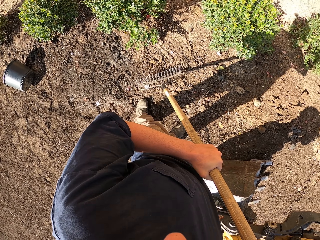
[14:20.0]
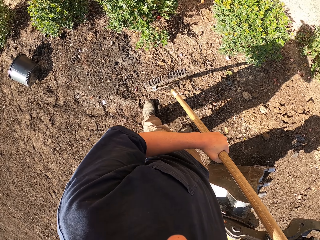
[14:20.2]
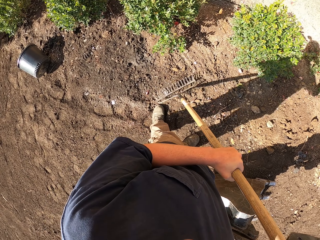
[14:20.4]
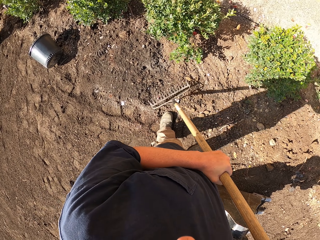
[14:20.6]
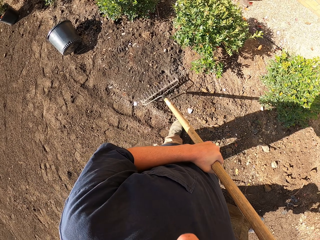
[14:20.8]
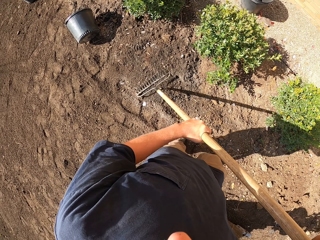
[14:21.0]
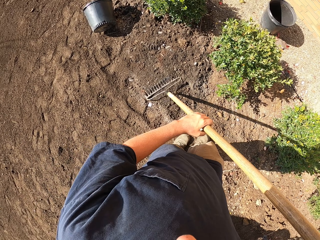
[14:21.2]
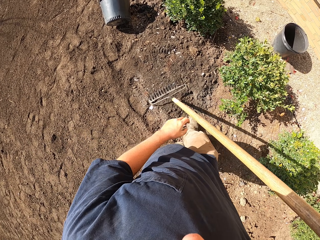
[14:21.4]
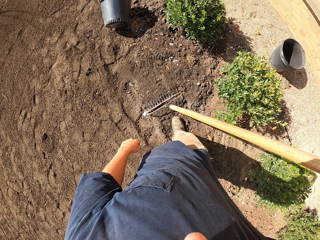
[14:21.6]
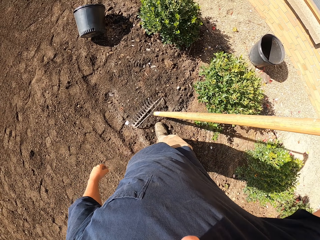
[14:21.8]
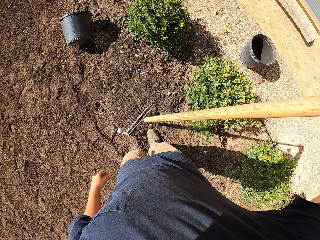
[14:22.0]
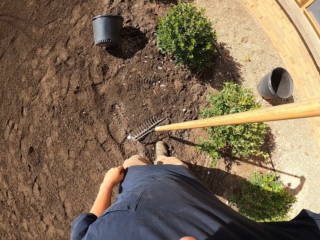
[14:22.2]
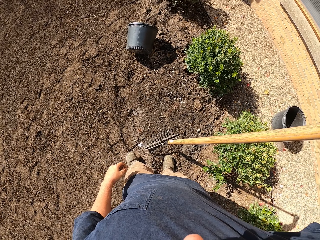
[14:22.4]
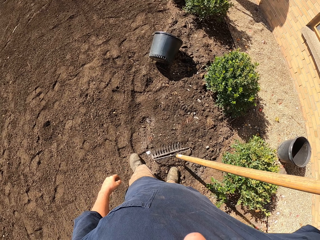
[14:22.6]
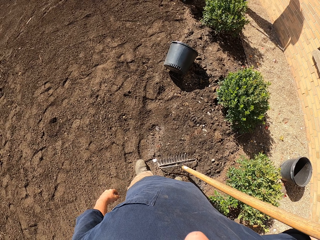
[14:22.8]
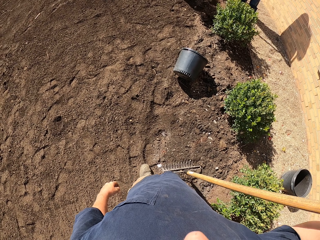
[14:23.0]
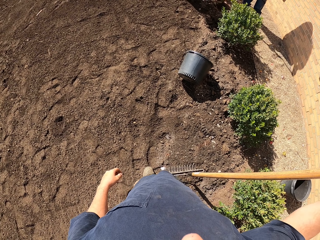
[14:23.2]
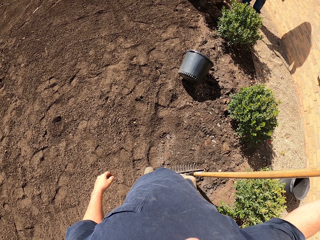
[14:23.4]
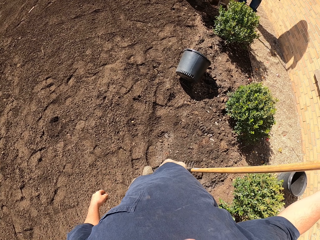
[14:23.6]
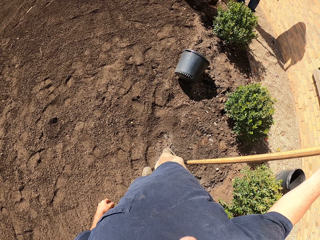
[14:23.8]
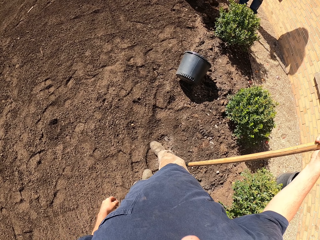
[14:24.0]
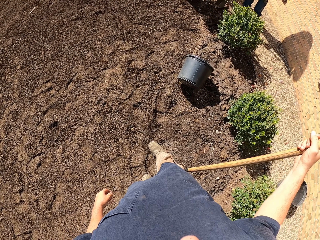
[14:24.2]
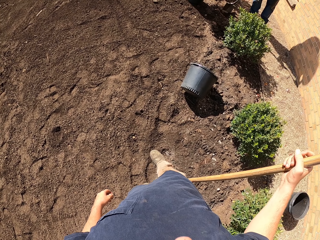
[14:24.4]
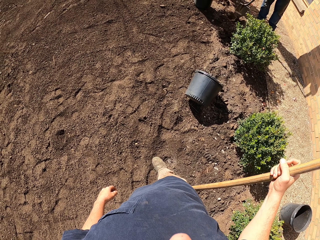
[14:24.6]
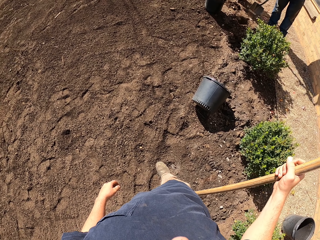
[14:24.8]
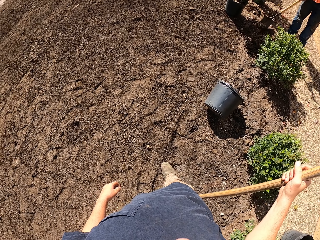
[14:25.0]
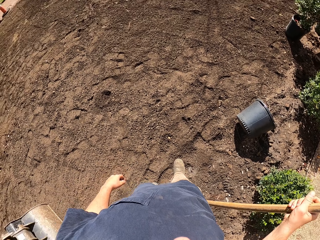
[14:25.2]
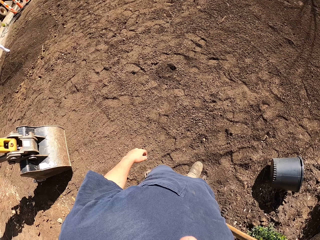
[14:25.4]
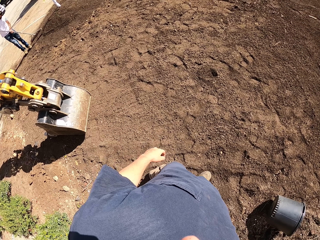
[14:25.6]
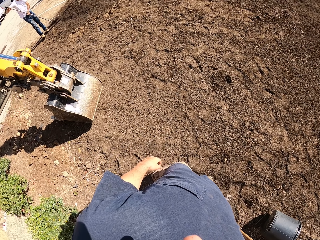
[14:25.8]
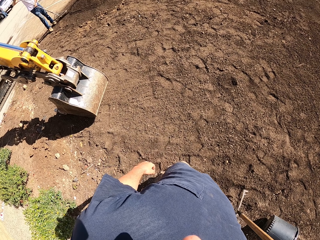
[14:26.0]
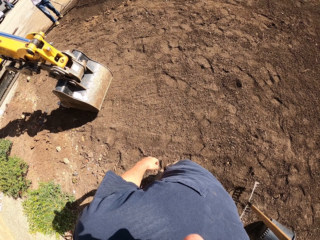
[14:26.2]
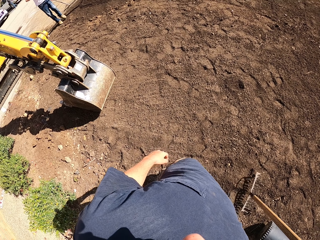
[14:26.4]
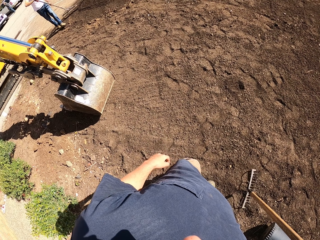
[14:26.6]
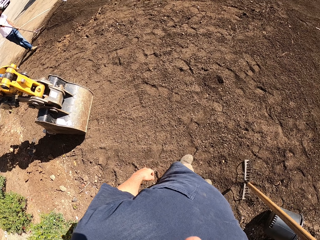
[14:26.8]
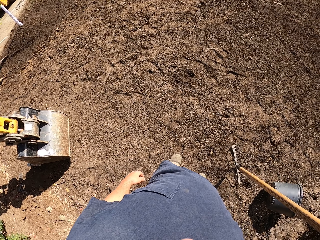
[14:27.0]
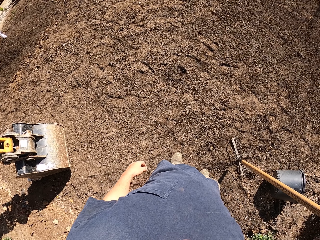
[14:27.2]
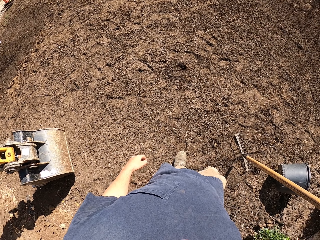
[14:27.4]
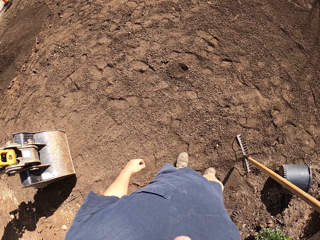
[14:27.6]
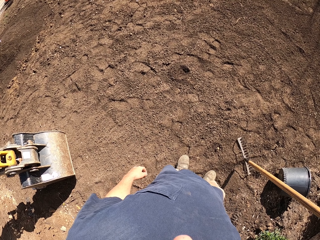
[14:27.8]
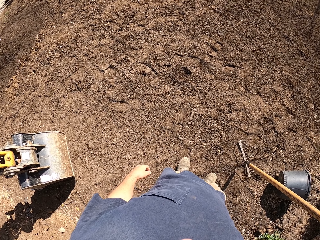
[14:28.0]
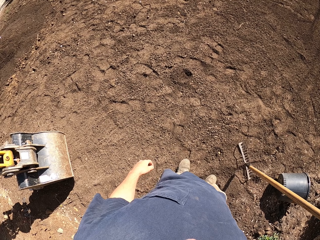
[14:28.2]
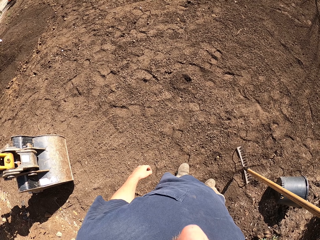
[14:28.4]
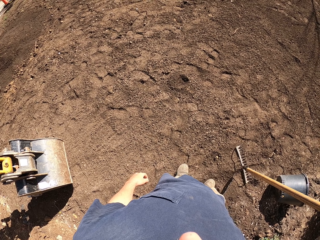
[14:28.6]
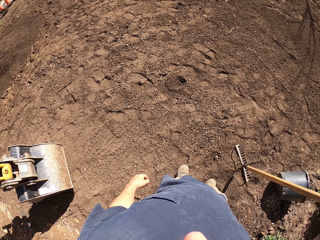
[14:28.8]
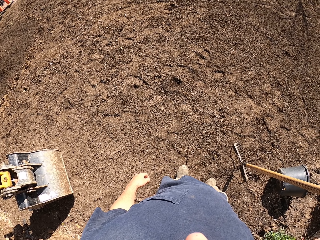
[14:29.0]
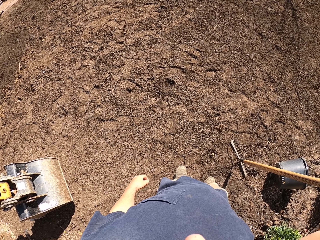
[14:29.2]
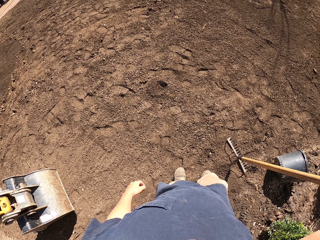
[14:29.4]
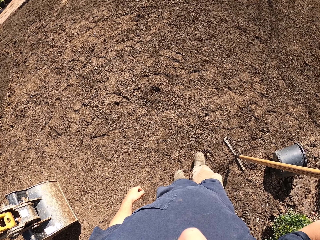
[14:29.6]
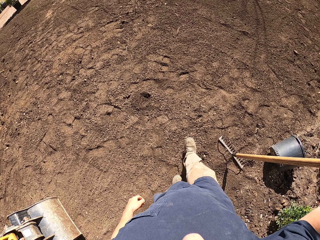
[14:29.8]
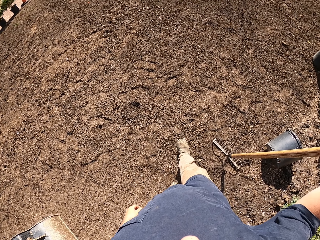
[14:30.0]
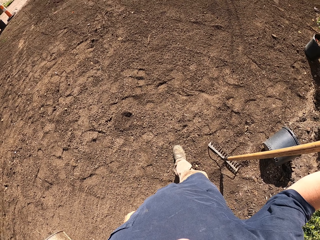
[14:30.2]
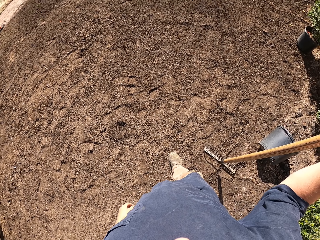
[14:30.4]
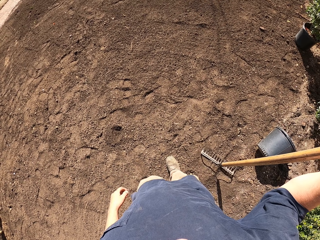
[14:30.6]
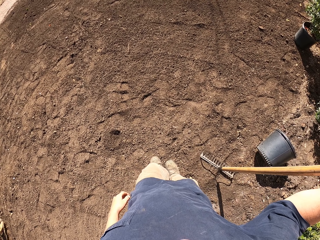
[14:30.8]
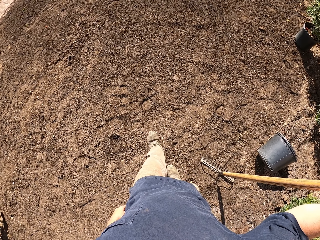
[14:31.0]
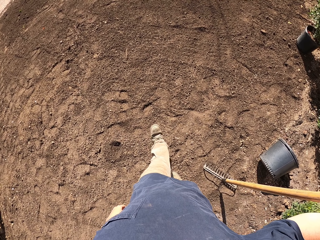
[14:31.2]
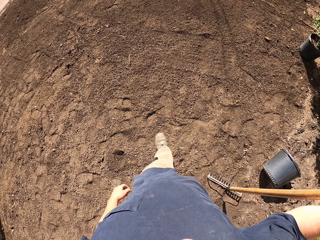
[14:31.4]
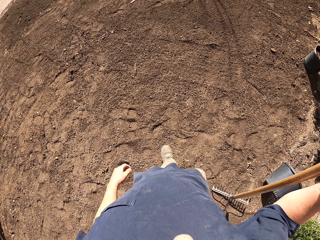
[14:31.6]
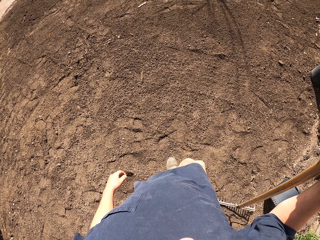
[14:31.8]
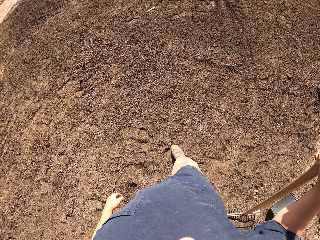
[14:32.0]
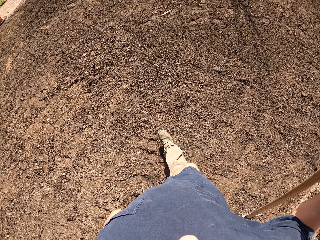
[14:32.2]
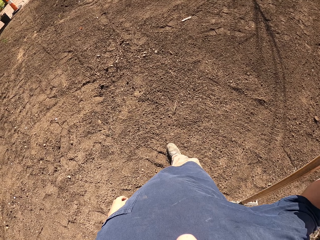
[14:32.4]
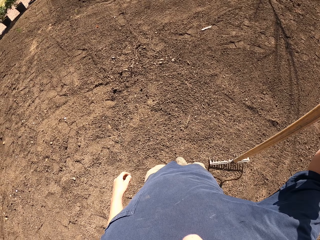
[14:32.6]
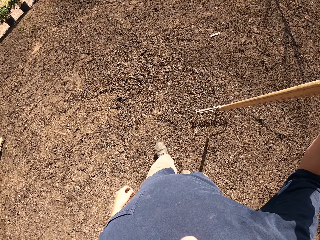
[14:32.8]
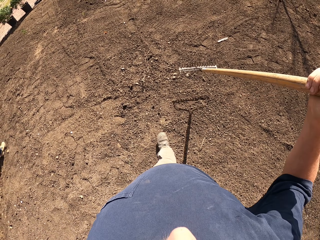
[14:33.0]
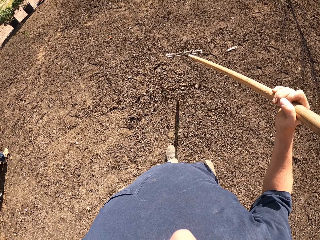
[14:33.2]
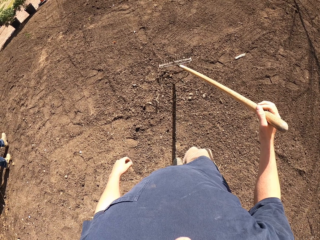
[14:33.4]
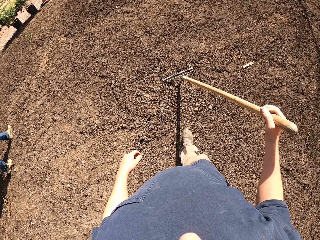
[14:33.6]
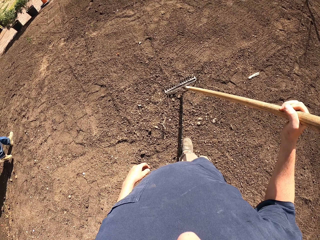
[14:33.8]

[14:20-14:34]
The camera wearer looks around the compound. They walk around. They walk around the compound.

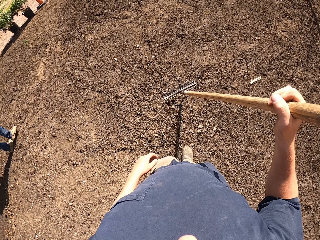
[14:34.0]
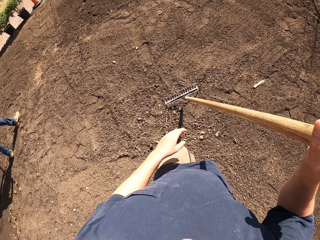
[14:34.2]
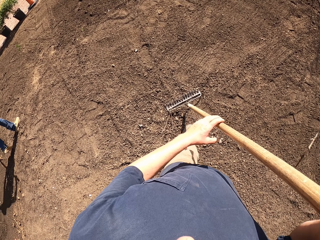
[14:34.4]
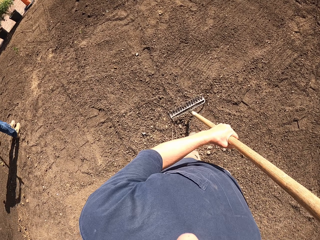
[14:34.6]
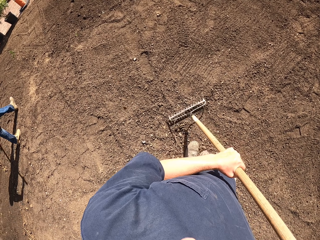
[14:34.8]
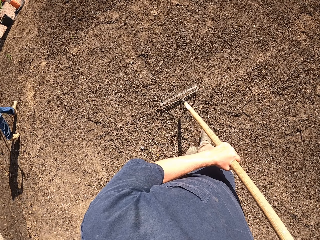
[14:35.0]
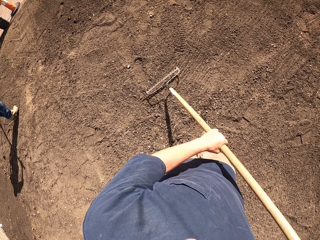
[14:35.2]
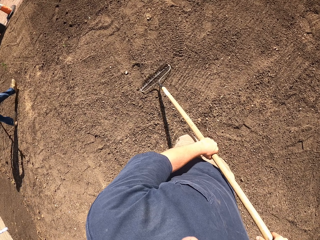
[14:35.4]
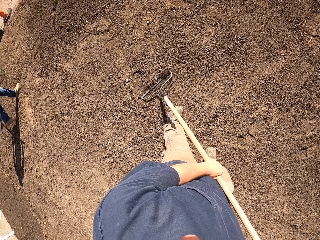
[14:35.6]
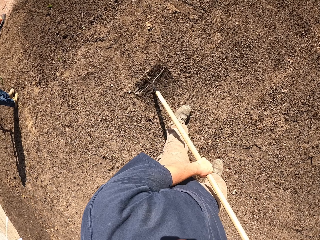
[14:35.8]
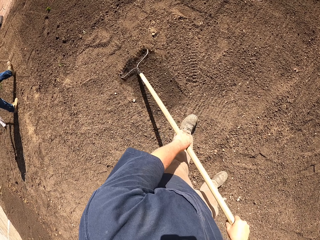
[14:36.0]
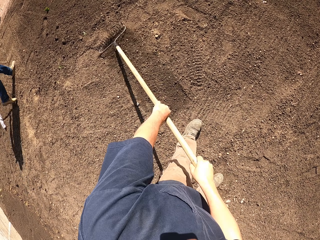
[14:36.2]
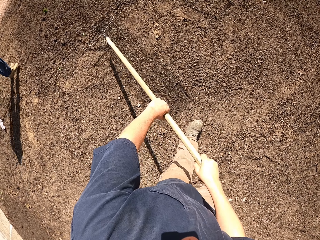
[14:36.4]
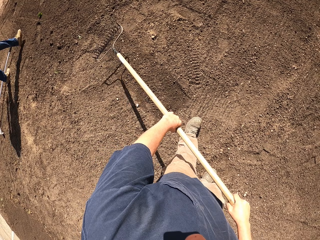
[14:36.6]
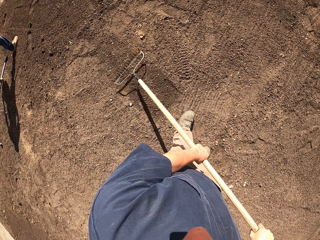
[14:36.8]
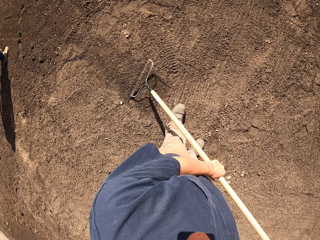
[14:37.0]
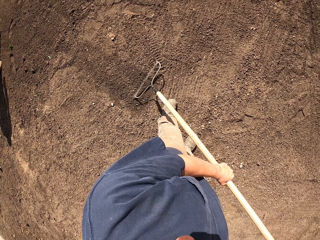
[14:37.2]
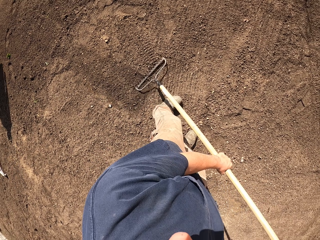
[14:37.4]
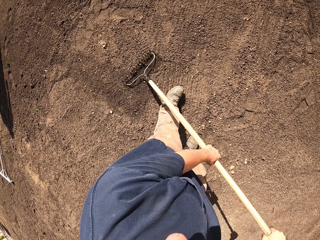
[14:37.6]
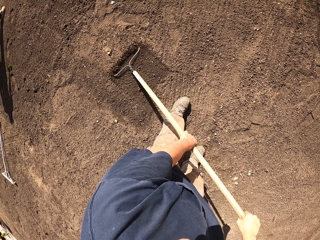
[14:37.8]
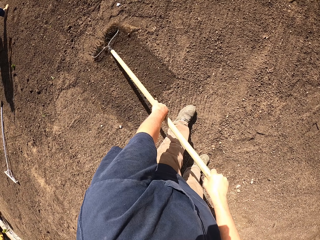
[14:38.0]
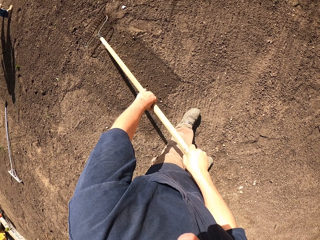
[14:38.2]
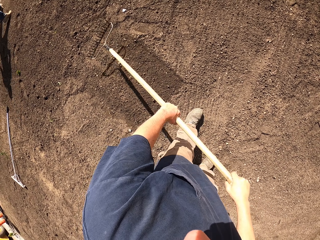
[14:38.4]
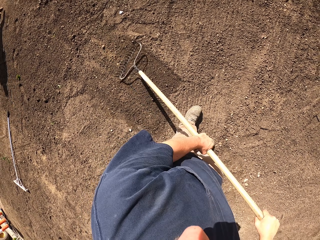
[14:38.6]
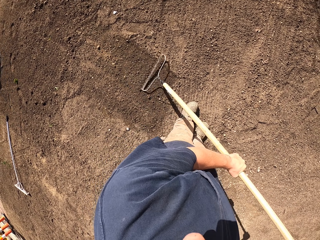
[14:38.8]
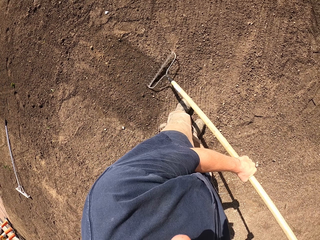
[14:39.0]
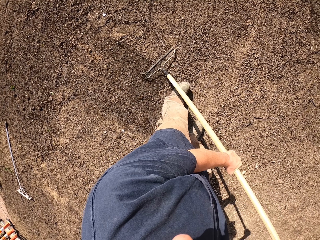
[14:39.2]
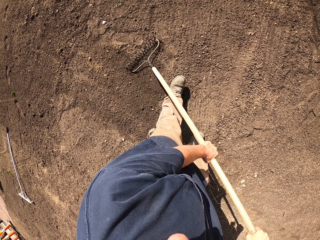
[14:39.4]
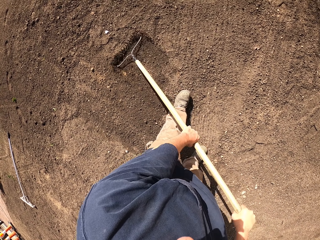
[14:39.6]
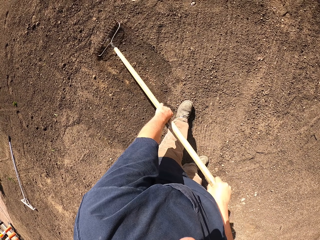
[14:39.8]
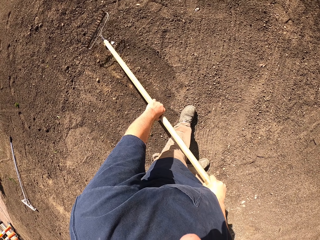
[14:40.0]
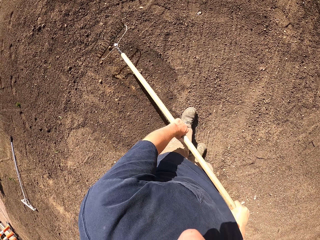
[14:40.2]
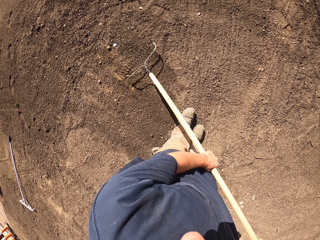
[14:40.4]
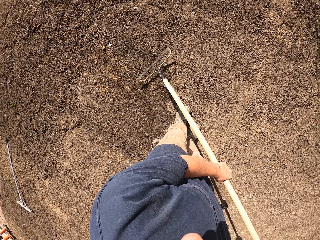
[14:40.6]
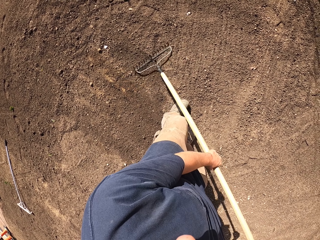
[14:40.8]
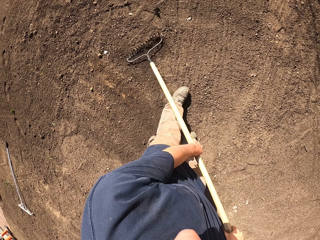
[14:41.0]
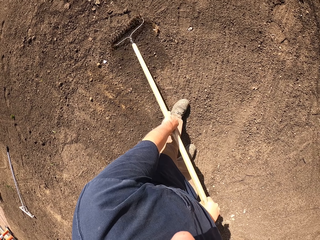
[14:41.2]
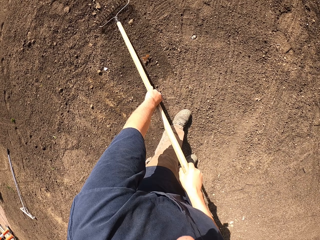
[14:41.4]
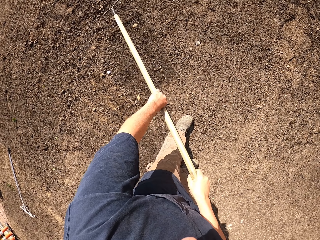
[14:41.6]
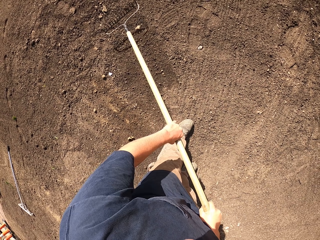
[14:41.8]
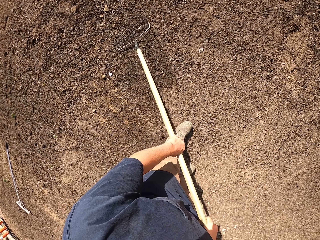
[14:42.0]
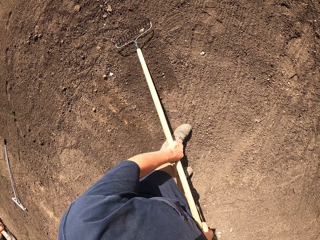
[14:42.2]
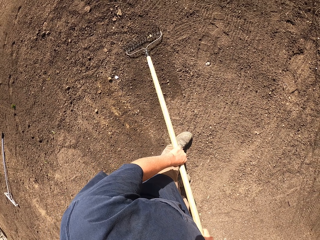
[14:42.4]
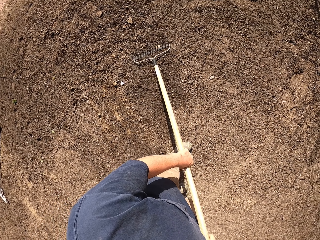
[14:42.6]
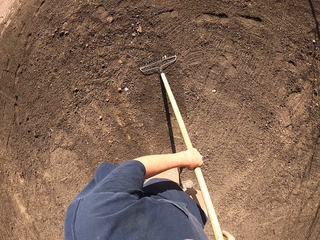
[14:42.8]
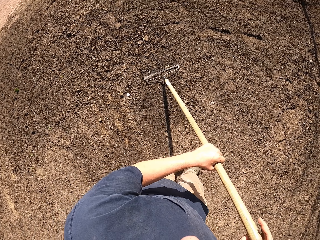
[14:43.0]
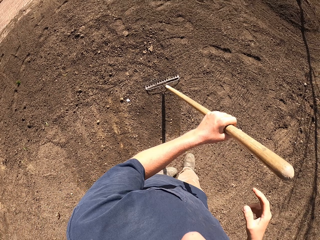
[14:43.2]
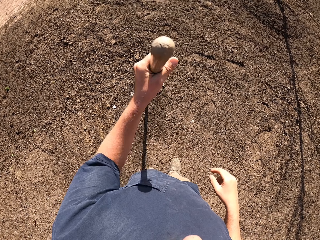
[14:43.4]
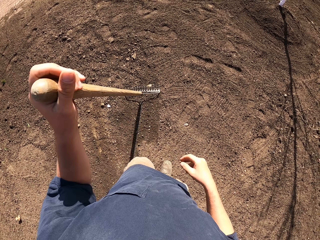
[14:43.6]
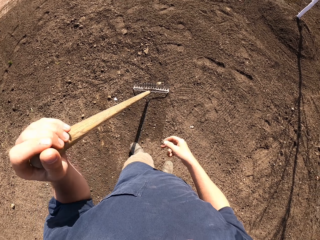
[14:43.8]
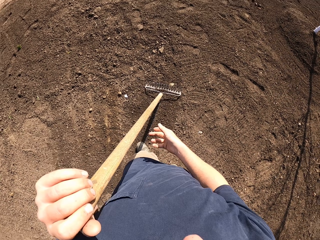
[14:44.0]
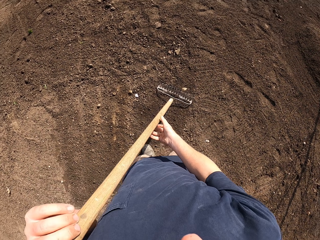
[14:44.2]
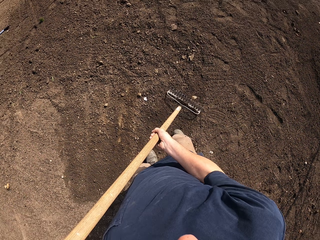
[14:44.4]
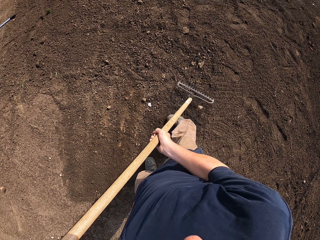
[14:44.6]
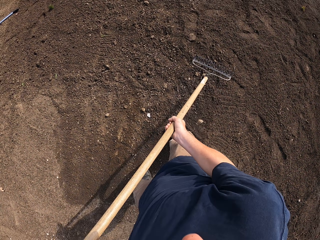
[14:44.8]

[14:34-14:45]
The camera wearer levels the soil with a rake.
